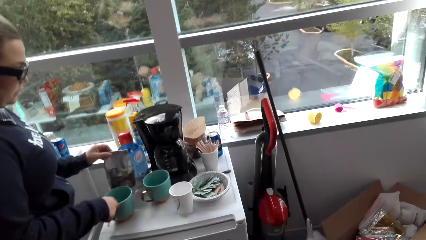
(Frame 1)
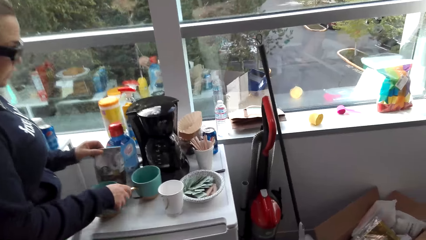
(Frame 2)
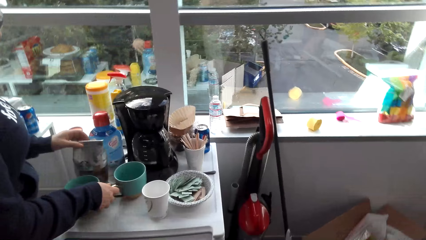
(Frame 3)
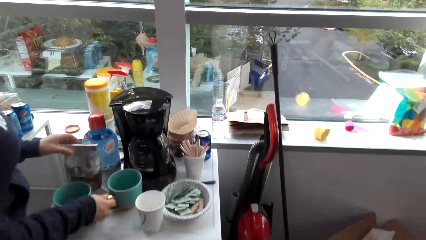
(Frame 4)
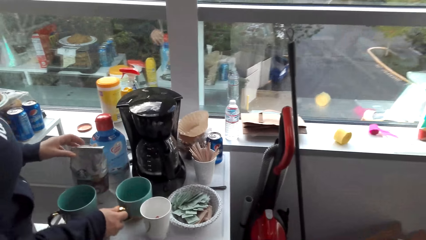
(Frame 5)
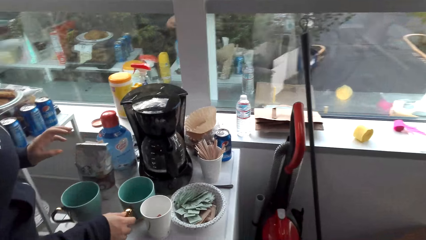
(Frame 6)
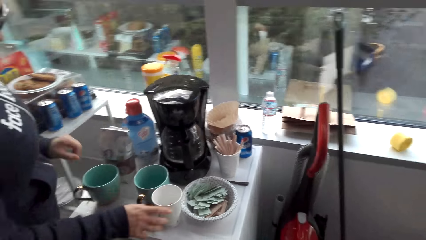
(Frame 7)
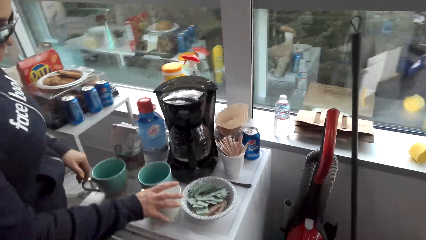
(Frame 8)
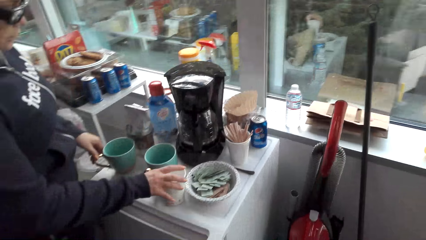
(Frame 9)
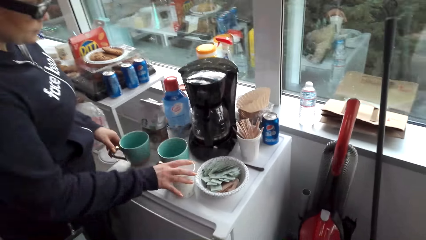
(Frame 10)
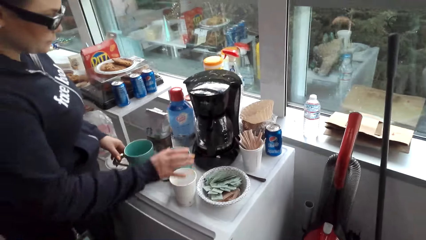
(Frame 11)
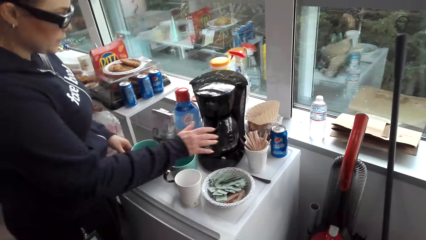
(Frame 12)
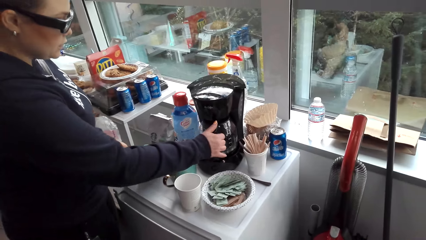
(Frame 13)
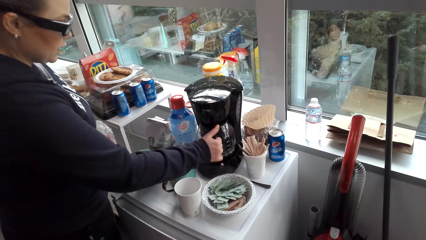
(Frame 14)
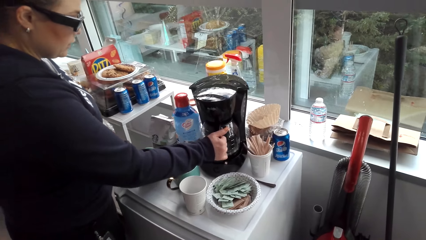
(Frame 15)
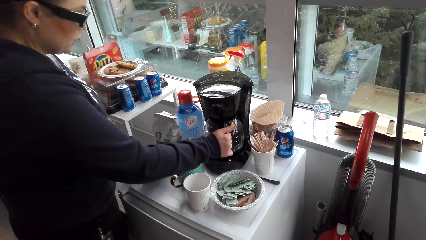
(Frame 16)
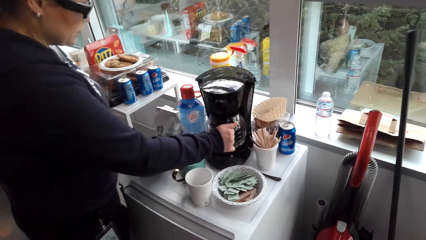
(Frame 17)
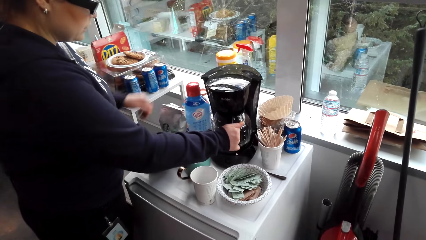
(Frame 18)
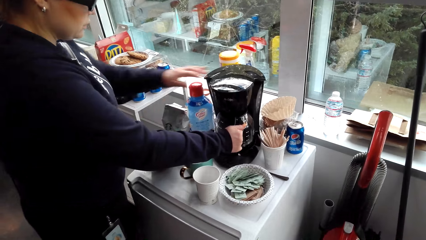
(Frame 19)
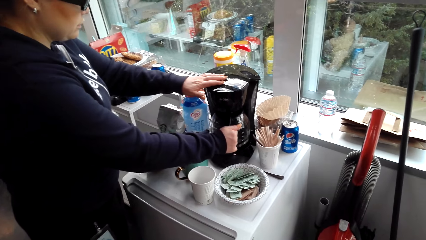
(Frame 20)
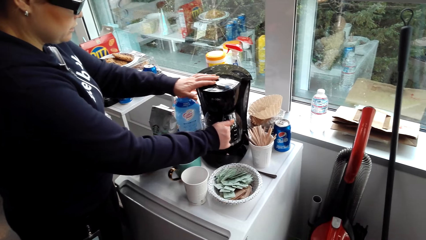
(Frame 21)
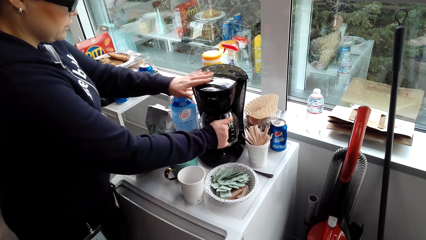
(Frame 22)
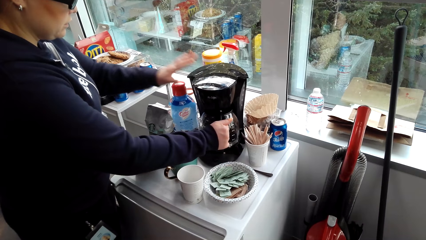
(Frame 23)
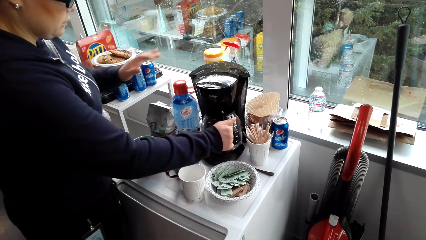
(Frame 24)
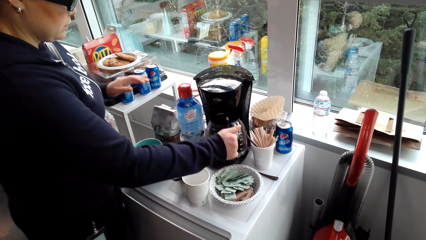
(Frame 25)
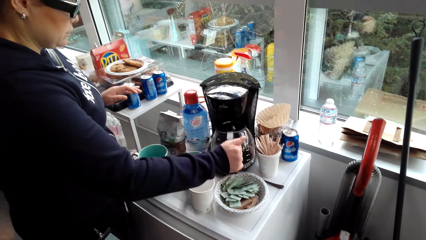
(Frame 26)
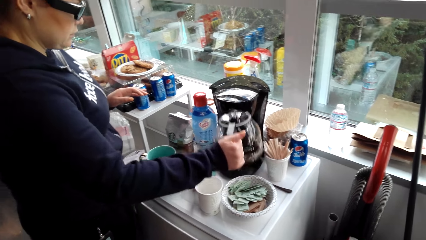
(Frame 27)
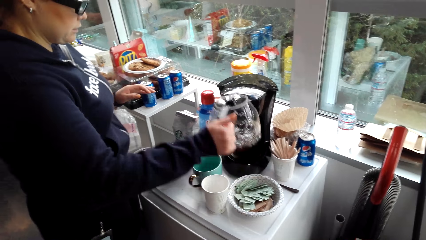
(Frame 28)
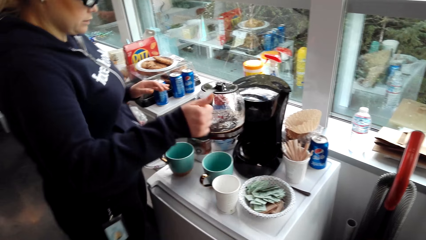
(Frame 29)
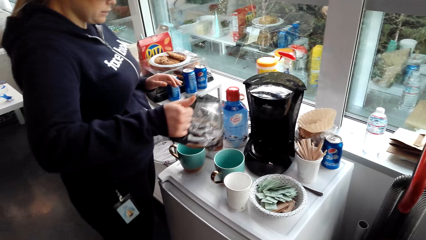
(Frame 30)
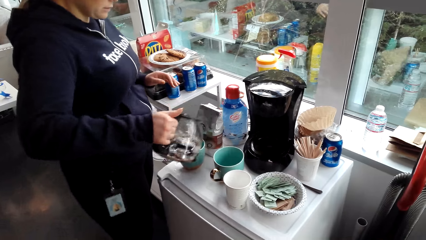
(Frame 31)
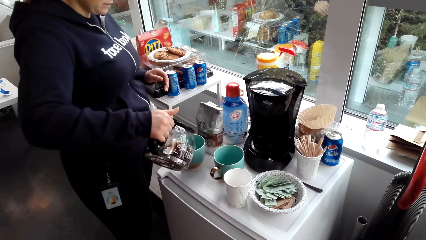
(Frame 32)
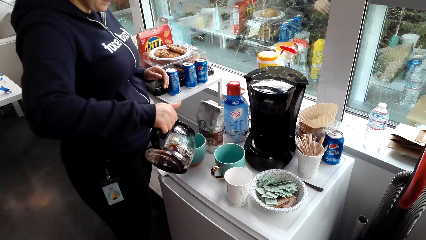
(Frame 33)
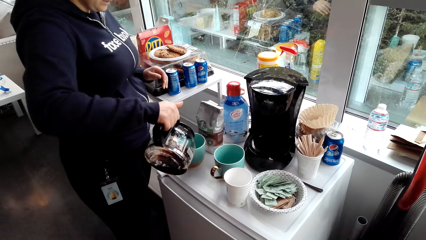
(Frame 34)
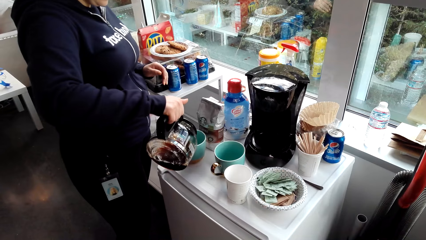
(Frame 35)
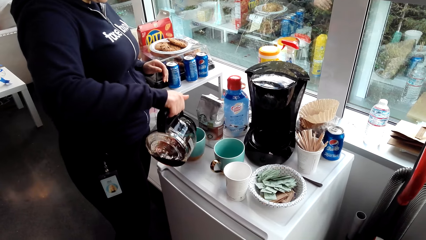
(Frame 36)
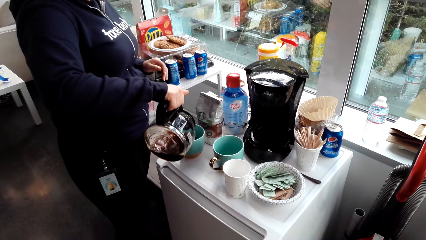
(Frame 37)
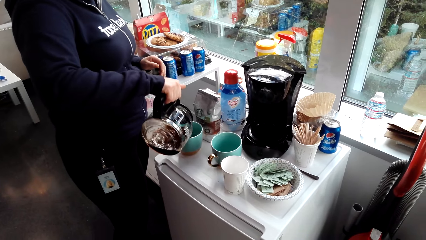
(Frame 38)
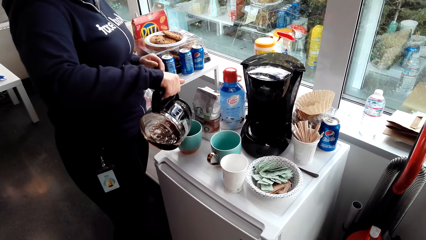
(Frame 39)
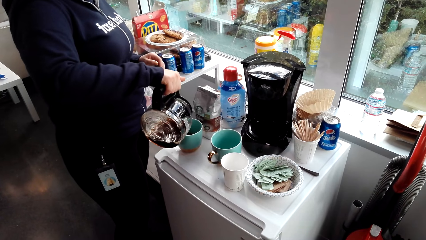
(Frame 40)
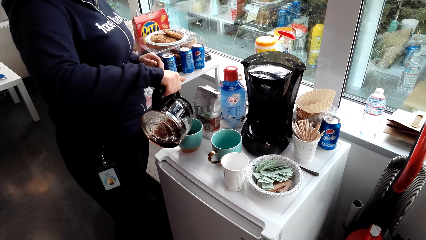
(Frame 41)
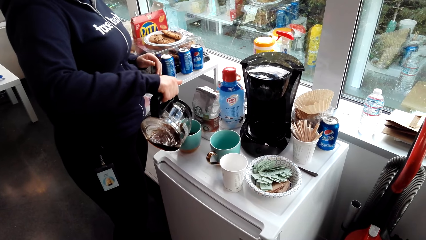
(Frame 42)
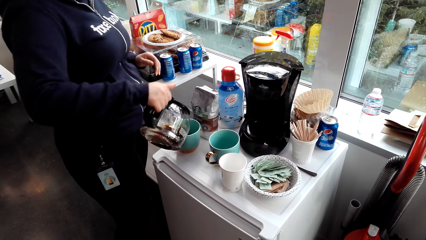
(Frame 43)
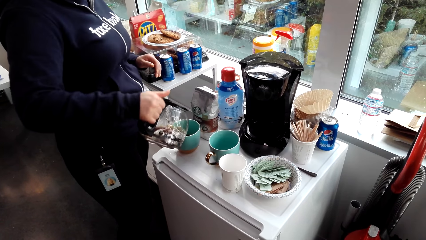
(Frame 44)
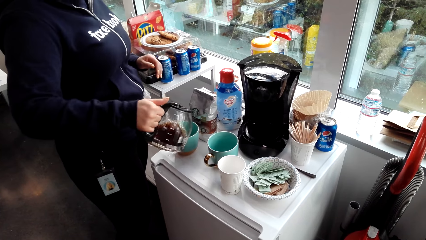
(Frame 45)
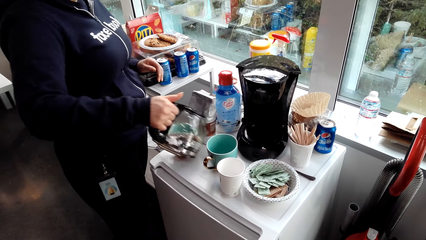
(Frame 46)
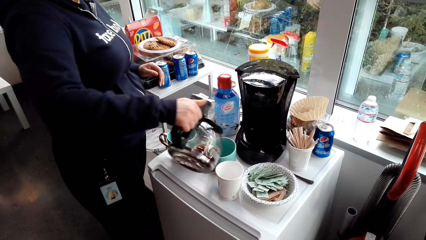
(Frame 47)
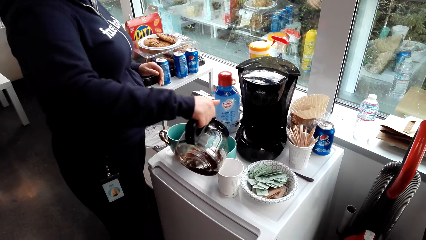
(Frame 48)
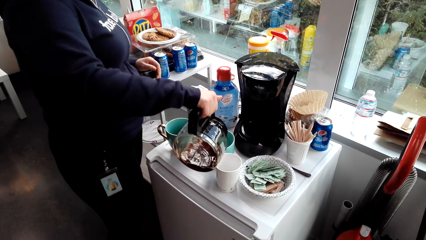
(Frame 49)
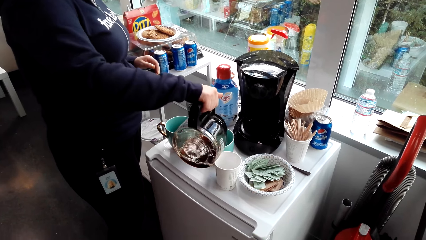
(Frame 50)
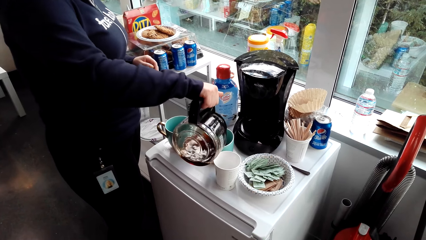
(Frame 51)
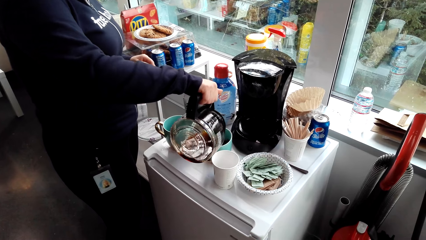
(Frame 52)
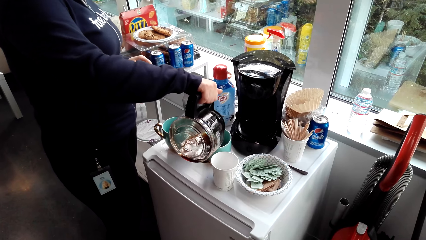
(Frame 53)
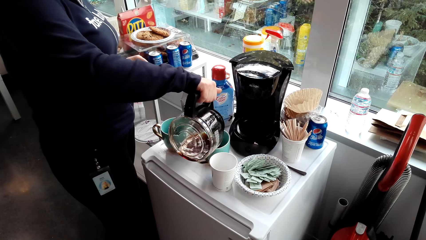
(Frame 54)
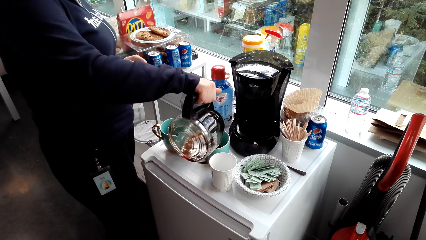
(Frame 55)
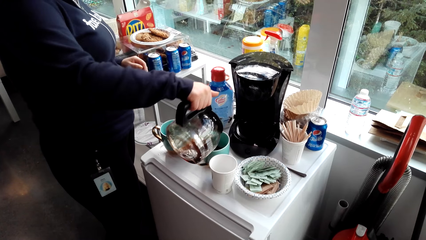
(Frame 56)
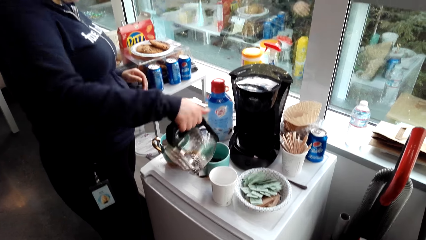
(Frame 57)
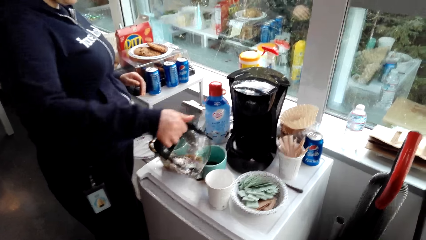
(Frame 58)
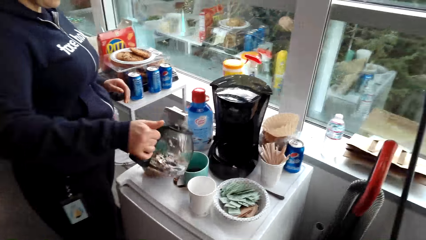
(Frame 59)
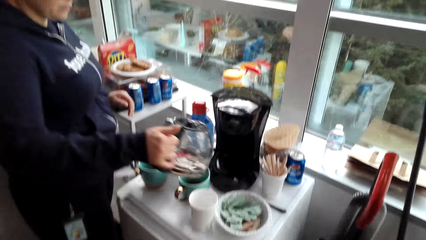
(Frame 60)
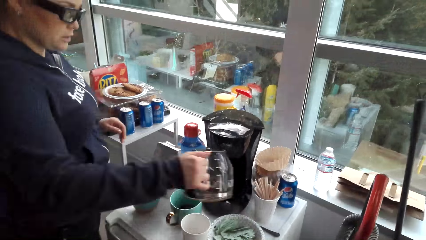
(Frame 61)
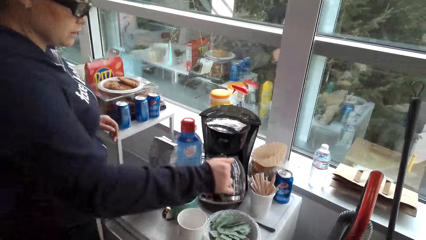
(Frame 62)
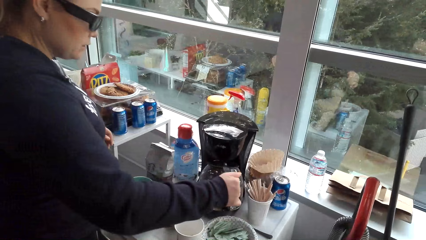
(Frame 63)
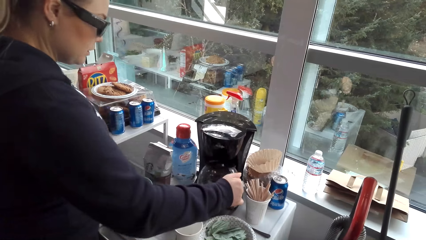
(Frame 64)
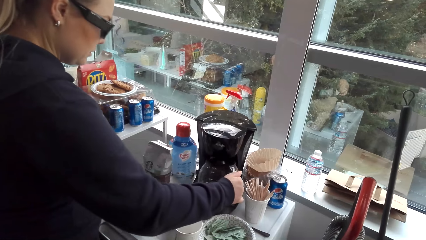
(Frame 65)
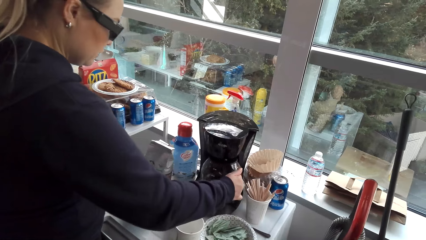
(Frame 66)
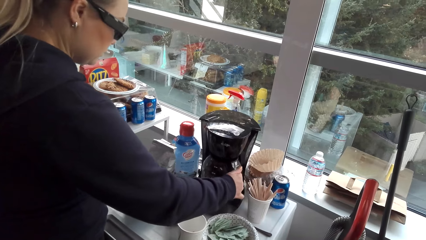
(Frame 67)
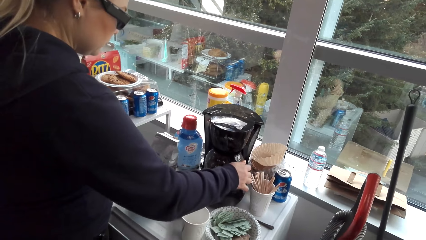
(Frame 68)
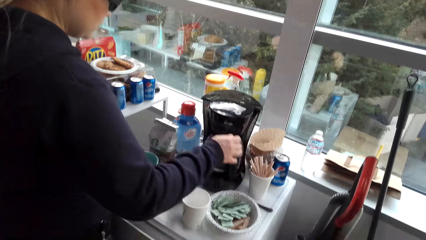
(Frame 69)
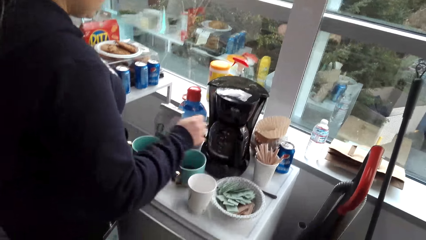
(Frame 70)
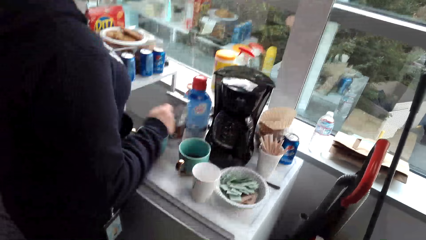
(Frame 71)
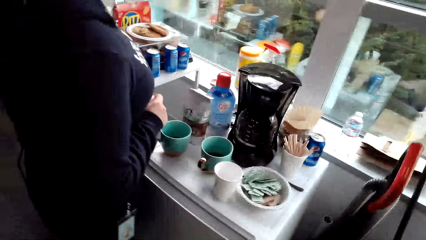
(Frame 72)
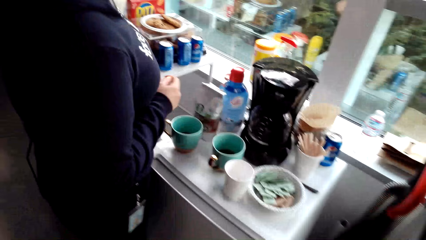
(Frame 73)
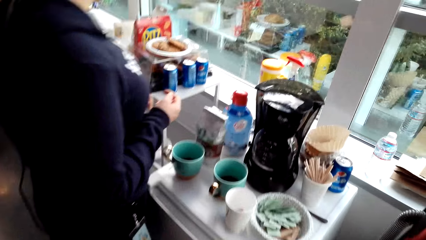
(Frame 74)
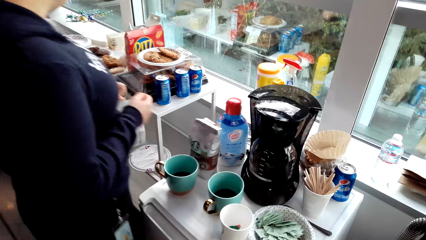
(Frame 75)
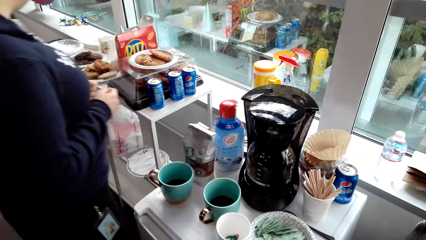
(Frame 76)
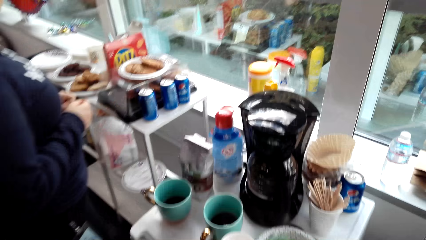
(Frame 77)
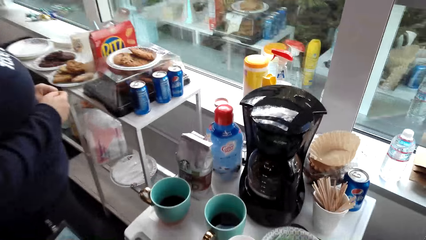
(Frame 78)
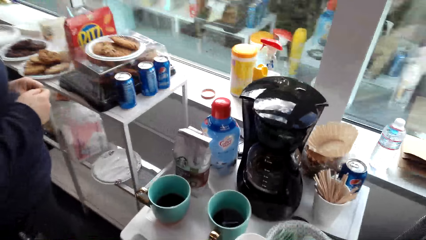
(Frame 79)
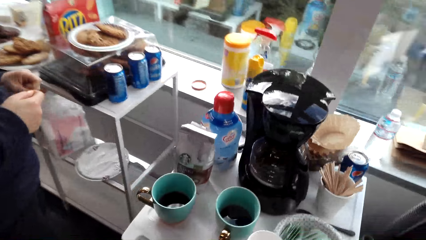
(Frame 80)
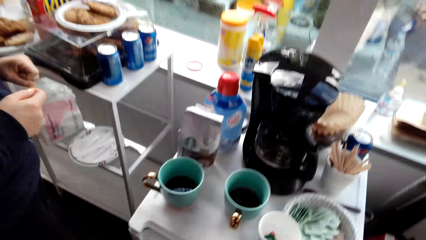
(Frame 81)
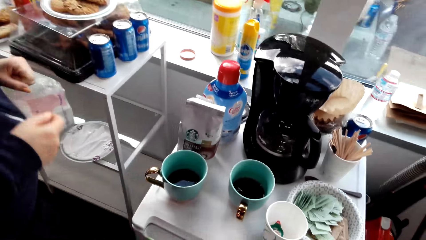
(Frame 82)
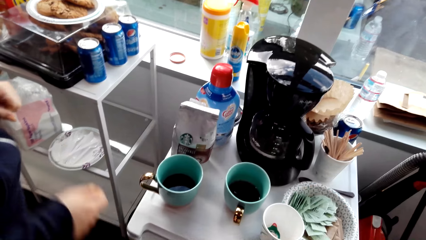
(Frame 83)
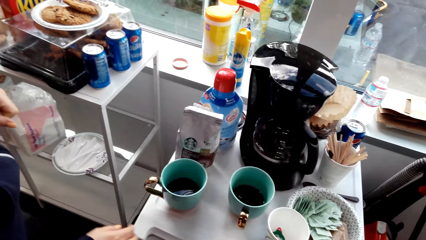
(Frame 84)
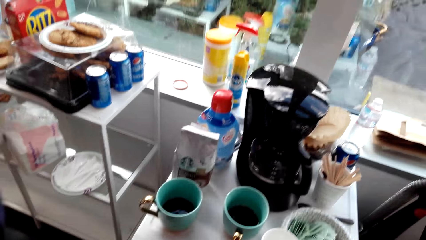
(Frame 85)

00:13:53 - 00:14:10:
The woman holds the bag of coffee with the left hand. The woman touches a cup with the right hand. The woman moves the cup slightly. The woman touches the cup with the right hand again. The woman puts the bag of coffee on the table and talks to the camera wearer. The woman moves the cup slightly again. The woman holds a white cup. The woman talks to the camera wearer and touches the coffee maker with the right hand. The woman touches the coffee maker with the left hand. The woman removes the coffee pot with the right hand. The camera wearer talks to the woman. The woman pours coffee into the mug. The woman talks to the camera wearer. The woman pours coffee into the mug again. The camera wearer talks to the woman. They talk to the woman again. The woman returns the coffee pot in the coffee maker. The camera wearer talks to the woman. The woman talks to the camera wearer.
